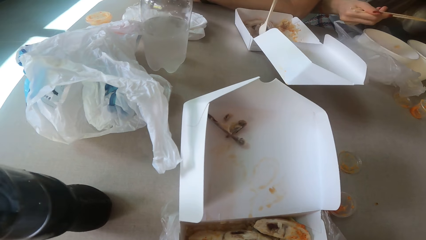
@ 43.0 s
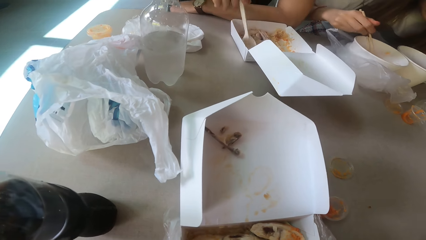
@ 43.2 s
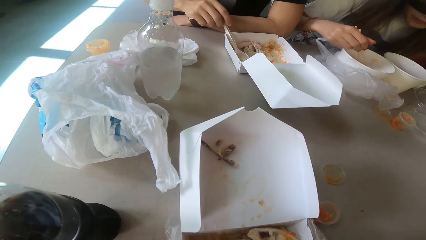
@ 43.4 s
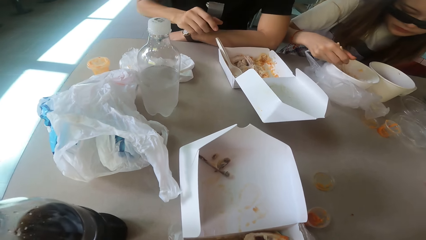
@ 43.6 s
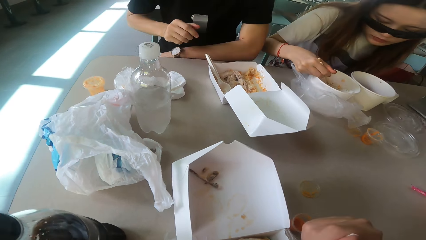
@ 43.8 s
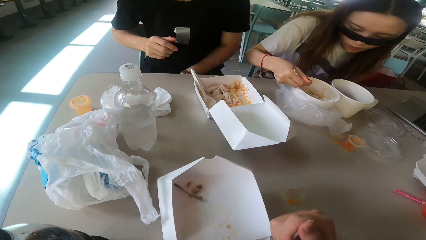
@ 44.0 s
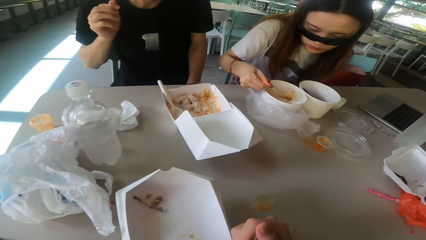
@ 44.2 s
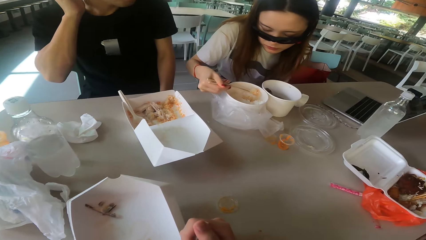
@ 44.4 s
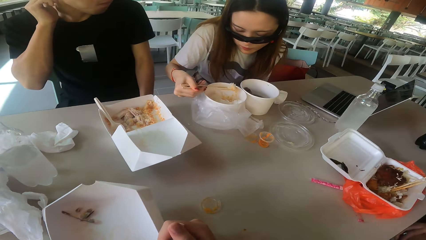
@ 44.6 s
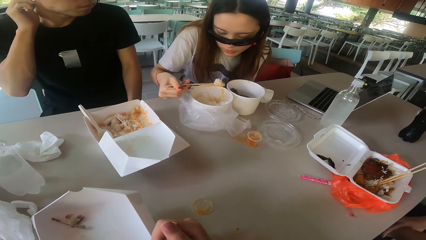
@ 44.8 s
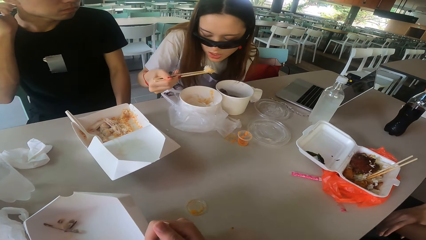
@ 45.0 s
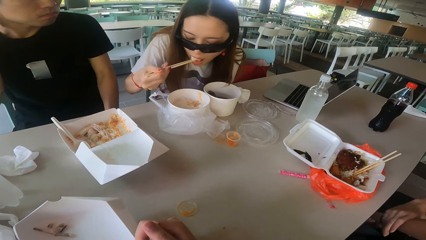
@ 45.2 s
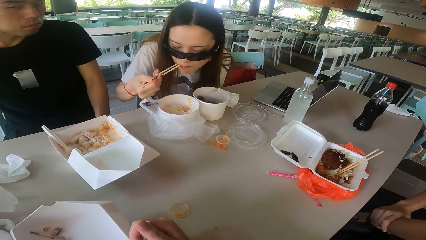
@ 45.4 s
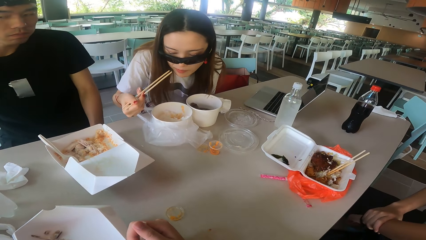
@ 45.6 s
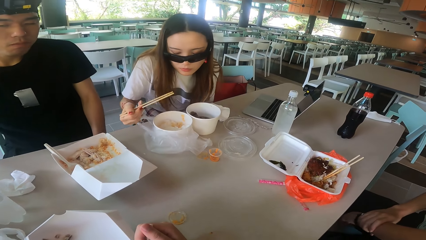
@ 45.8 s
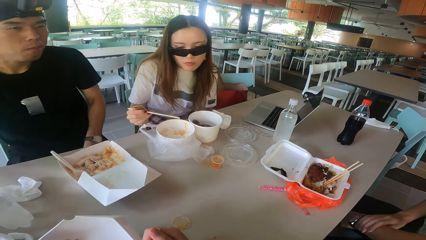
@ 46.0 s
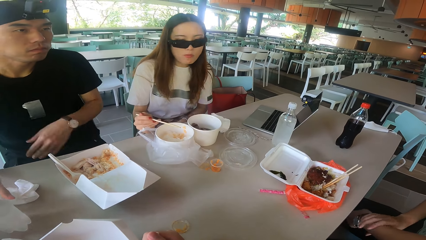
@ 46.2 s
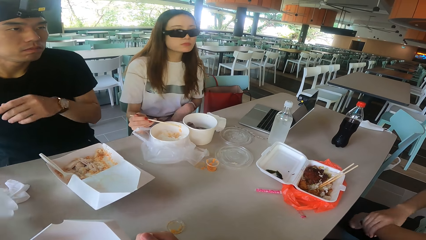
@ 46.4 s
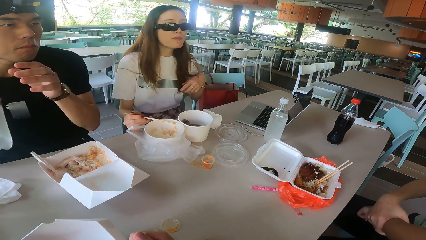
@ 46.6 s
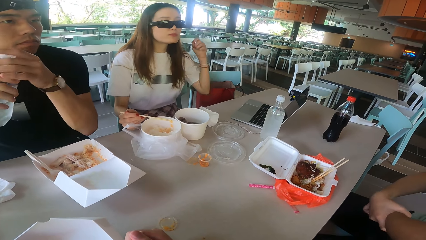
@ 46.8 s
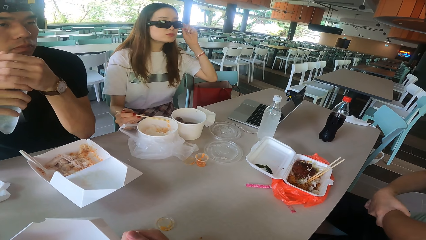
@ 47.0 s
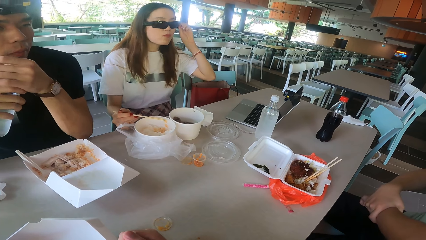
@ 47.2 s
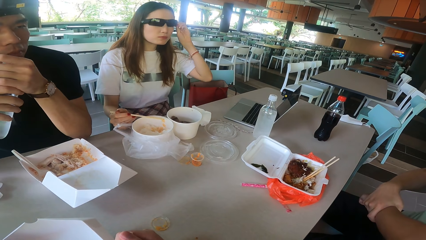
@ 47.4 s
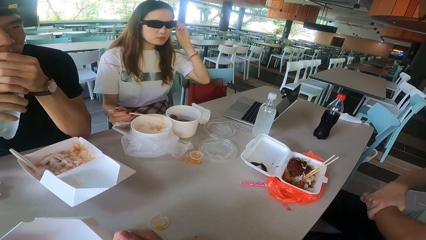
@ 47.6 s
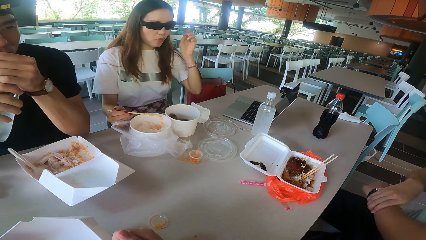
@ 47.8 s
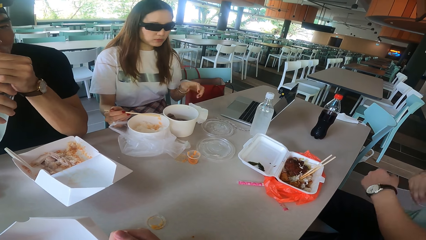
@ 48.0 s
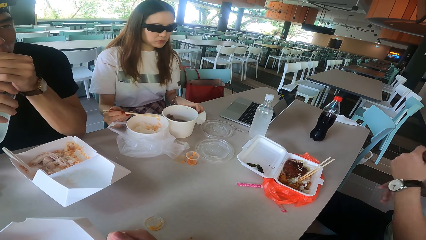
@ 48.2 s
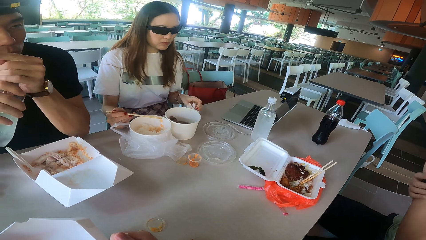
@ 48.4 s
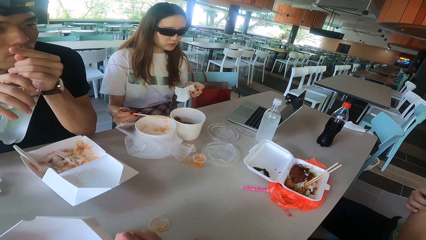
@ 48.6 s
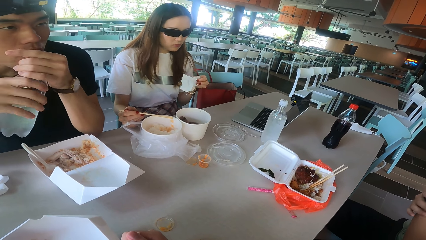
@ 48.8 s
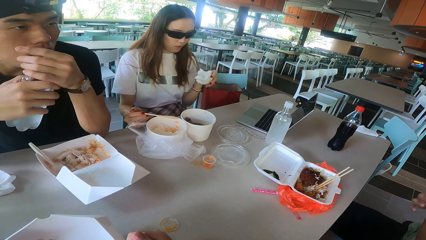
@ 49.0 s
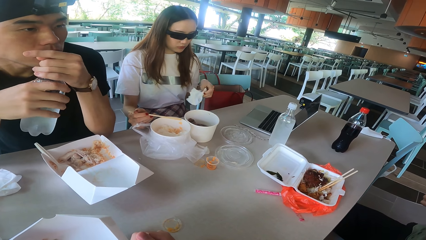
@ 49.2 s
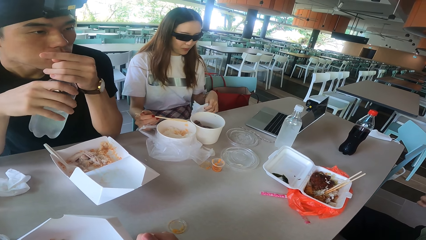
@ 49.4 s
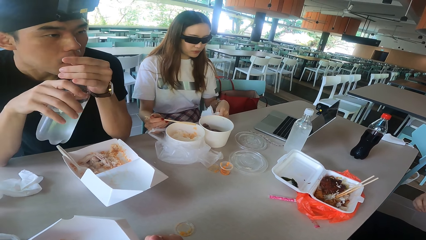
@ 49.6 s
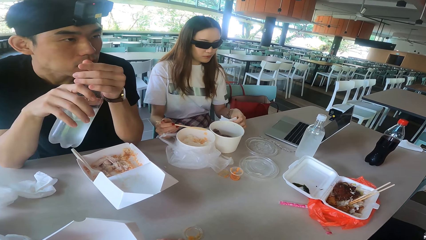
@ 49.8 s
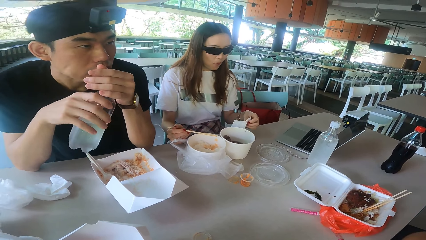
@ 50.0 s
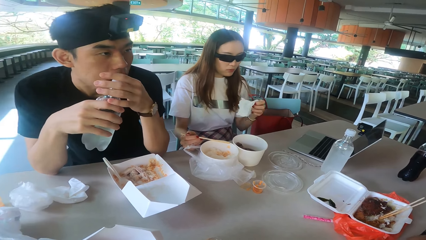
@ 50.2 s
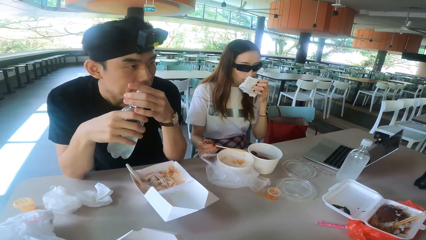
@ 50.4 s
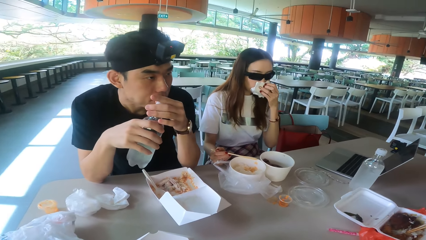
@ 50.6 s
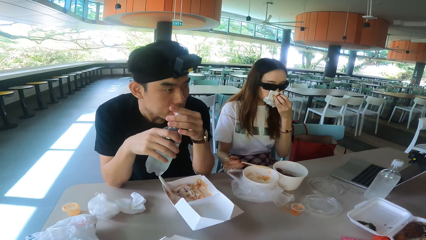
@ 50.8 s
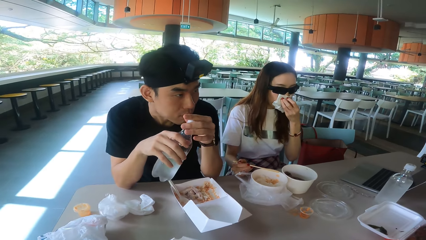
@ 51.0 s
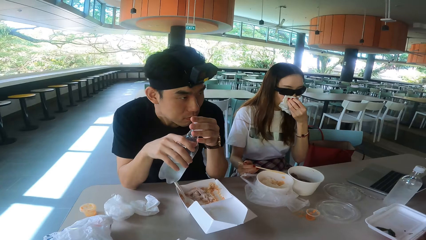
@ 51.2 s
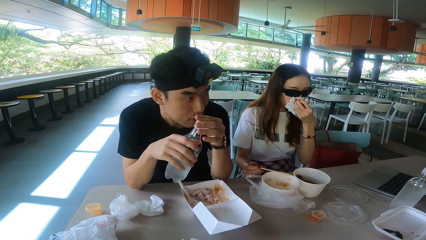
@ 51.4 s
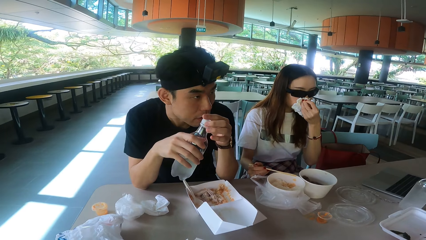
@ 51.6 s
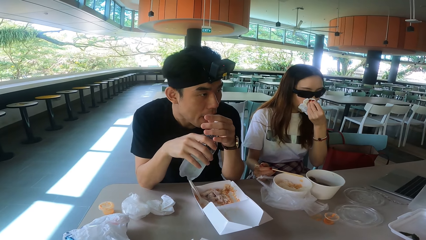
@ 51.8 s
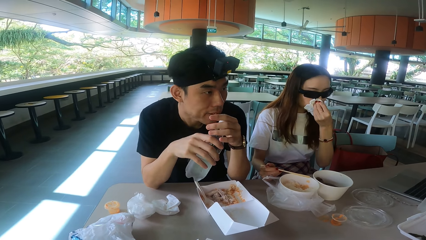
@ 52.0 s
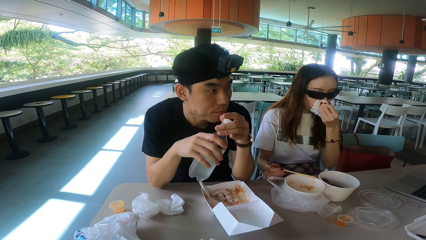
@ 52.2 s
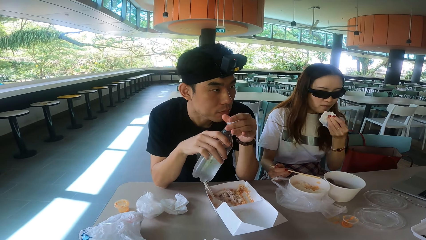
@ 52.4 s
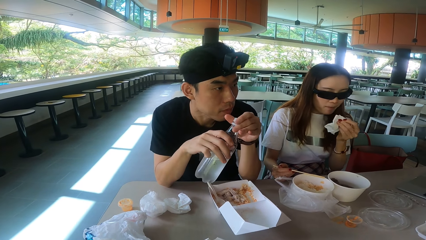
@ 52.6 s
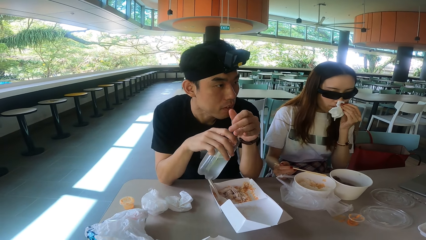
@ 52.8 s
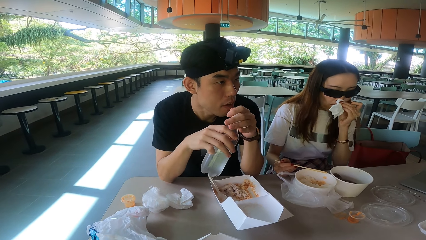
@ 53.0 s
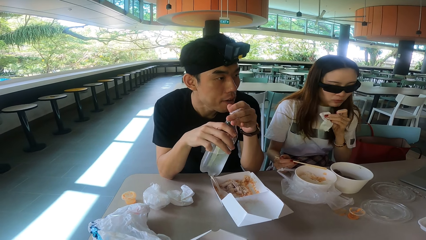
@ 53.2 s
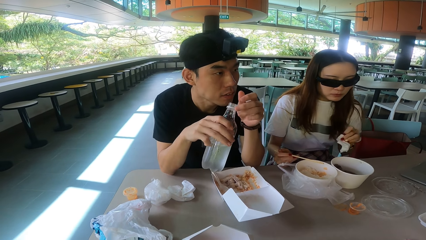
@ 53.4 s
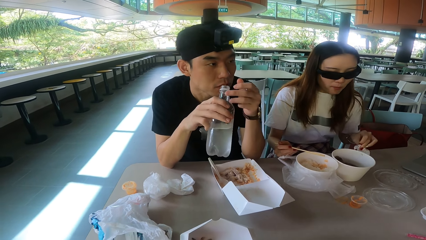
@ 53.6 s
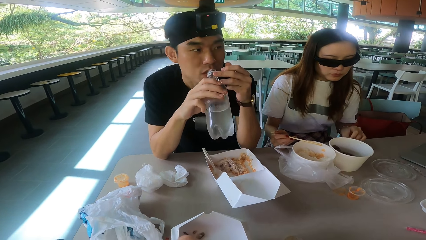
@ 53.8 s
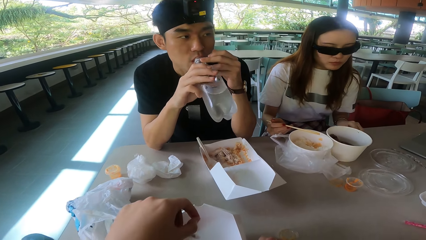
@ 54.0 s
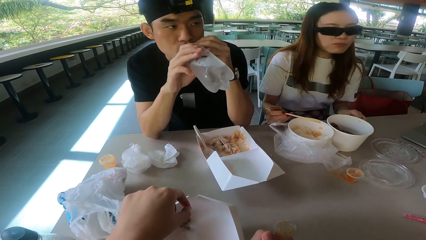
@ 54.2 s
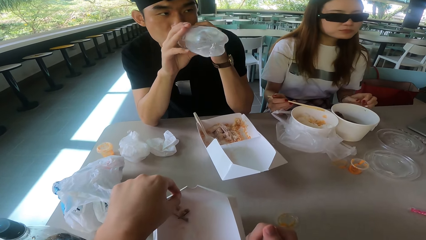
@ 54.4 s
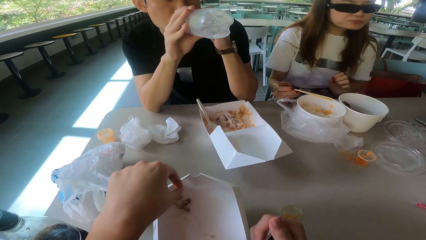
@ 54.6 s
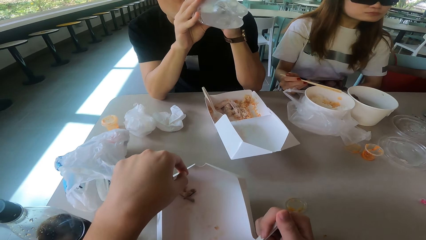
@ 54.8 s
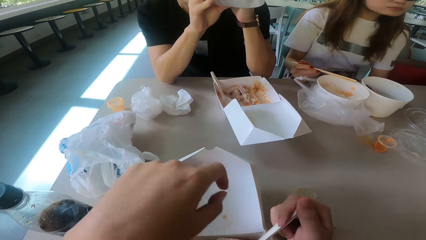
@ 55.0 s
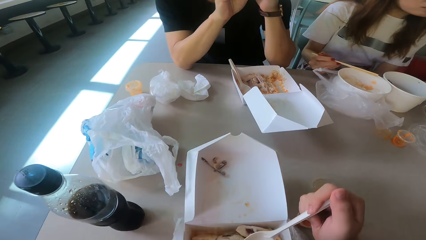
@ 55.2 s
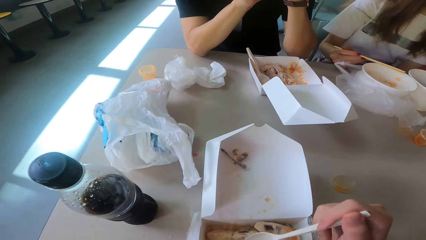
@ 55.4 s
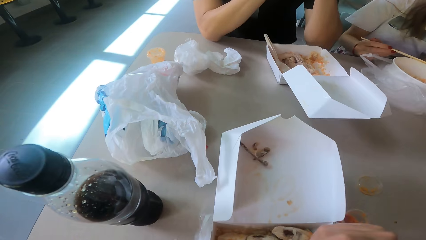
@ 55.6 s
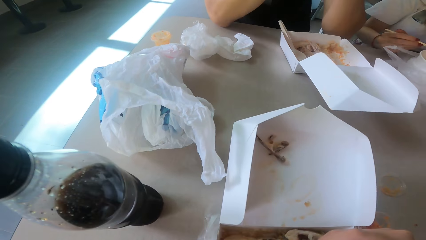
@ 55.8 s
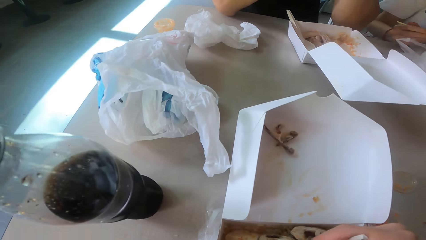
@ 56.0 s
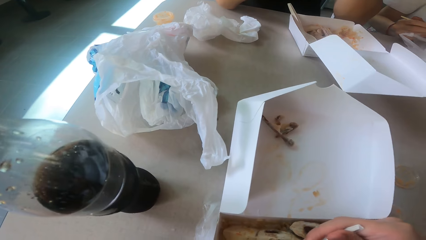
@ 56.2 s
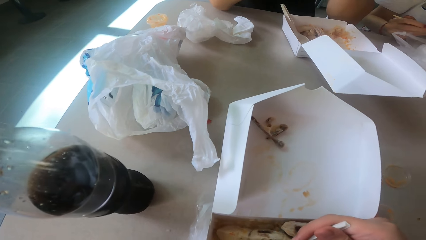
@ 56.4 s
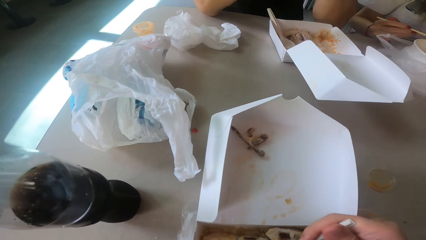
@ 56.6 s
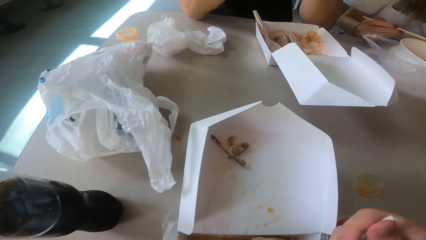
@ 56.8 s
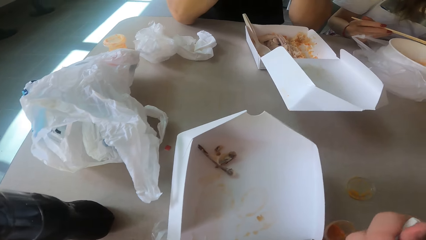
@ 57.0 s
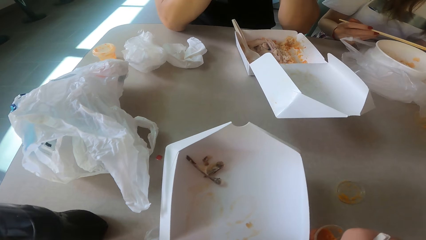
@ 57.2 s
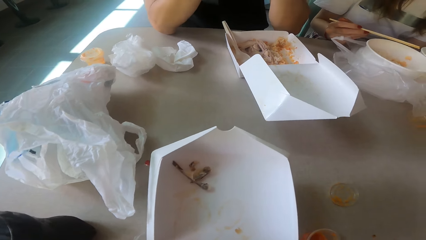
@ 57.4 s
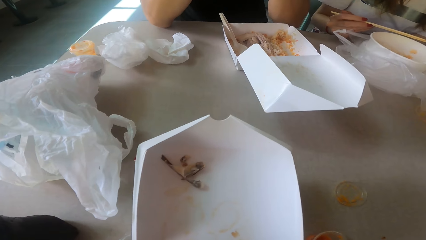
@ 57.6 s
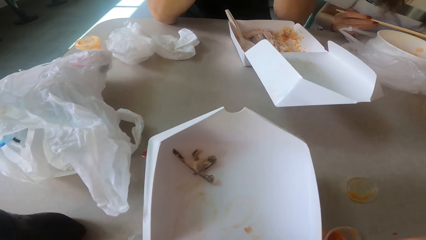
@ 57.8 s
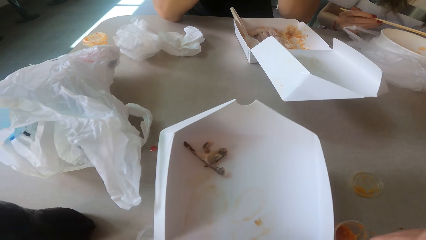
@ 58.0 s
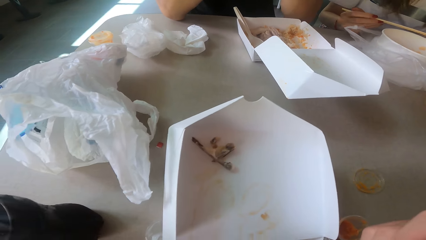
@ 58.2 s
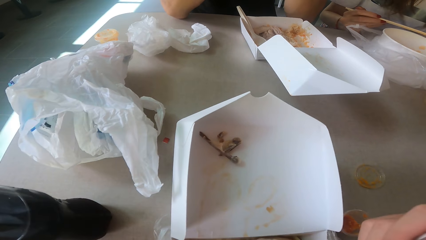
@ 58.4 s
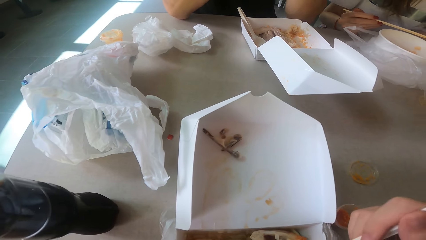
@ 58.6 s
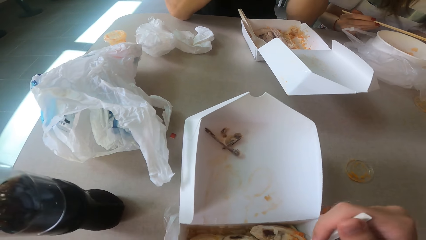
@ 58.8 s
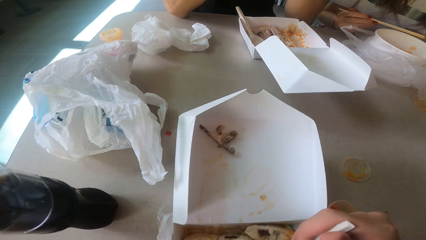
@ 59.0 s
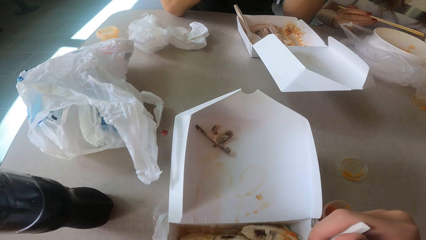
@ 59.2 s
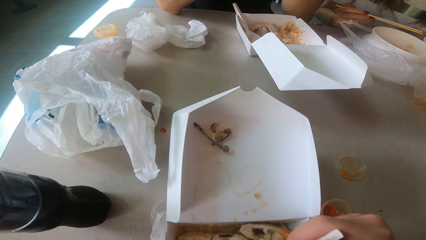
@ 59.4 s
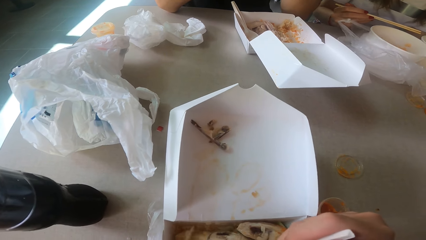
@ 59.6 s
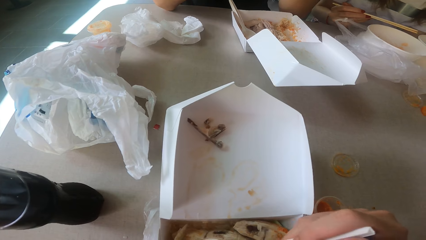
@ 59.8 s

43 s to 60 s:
A woman eats the food. A man talks. The woman picks up the serviette. Another man opens the bottle of water. The woman wipes the mouth. The camera wearer looks around. Another woman drops the serviette. The second man drinks the water. The camera wearer eats the food with a spoon.
